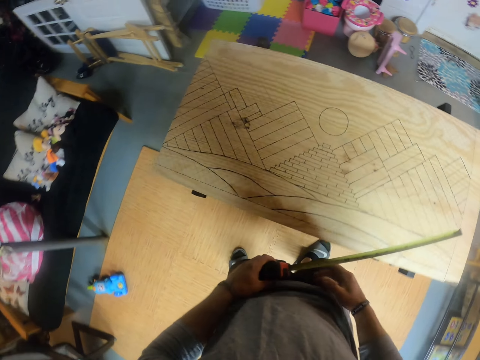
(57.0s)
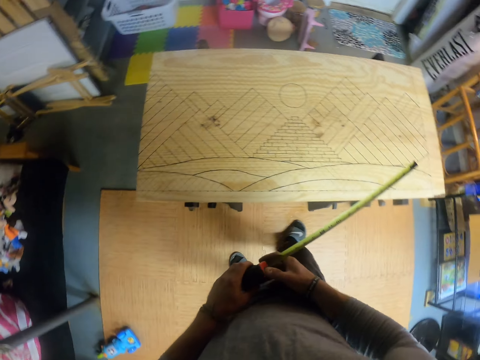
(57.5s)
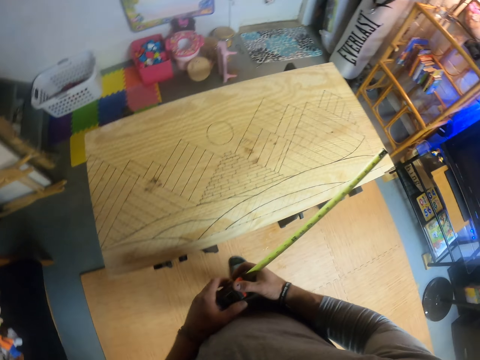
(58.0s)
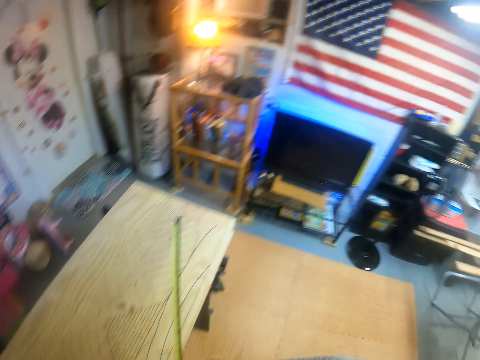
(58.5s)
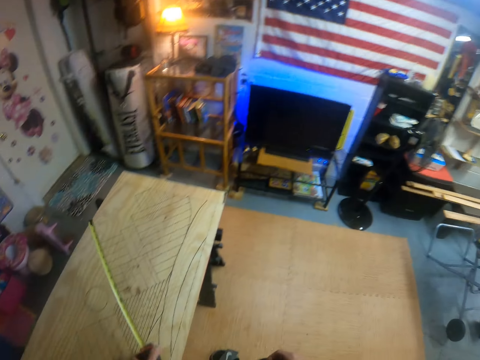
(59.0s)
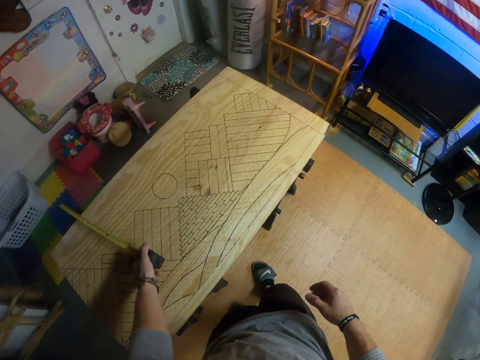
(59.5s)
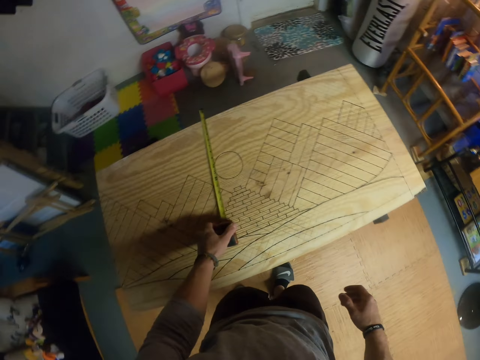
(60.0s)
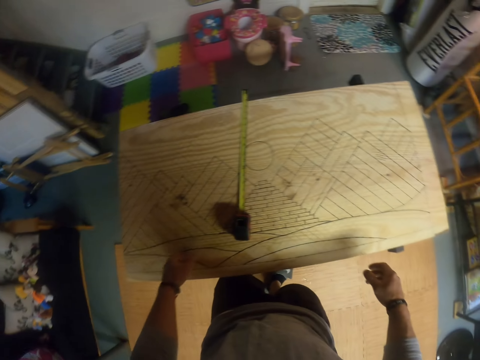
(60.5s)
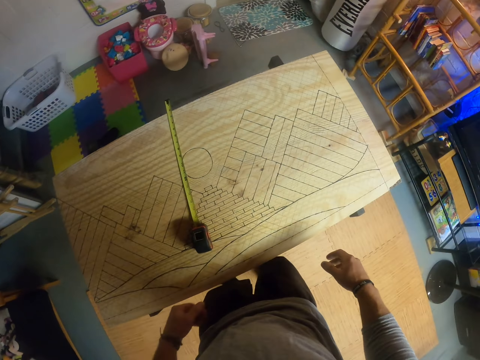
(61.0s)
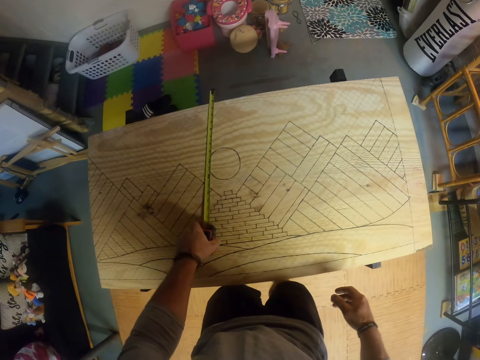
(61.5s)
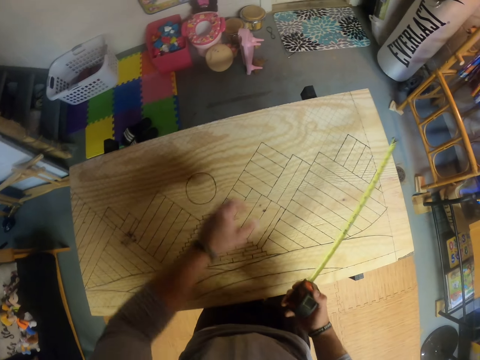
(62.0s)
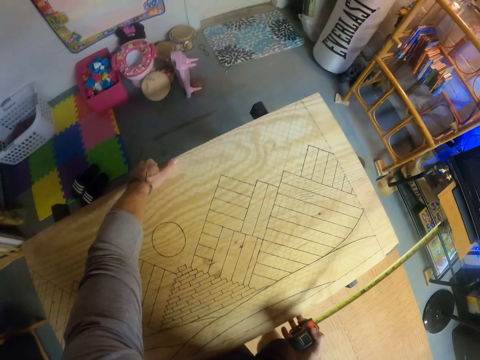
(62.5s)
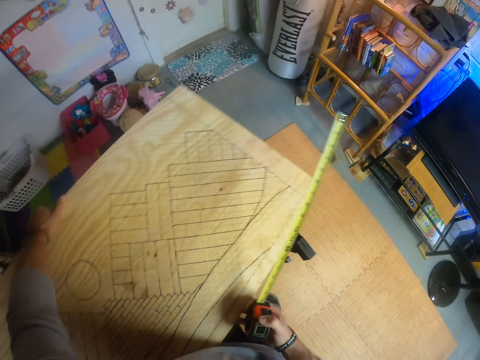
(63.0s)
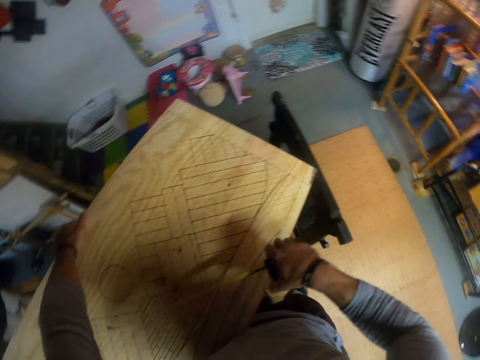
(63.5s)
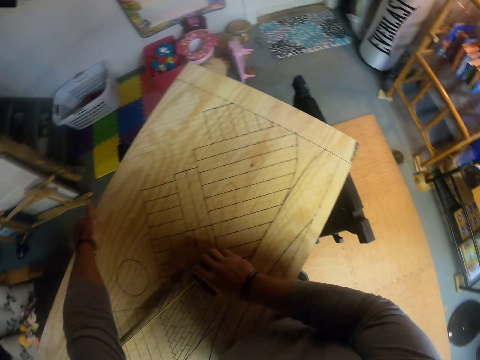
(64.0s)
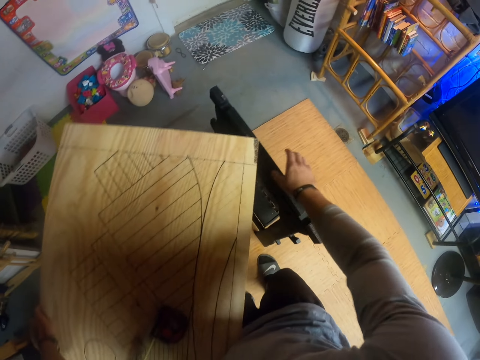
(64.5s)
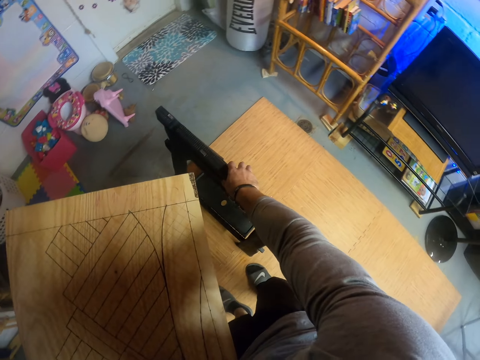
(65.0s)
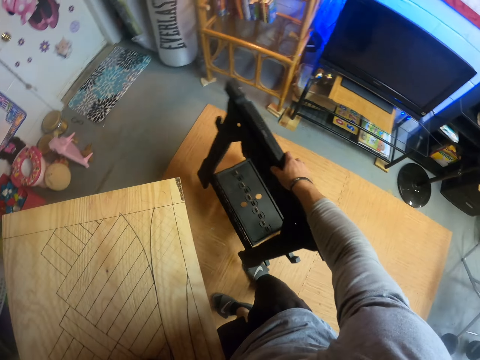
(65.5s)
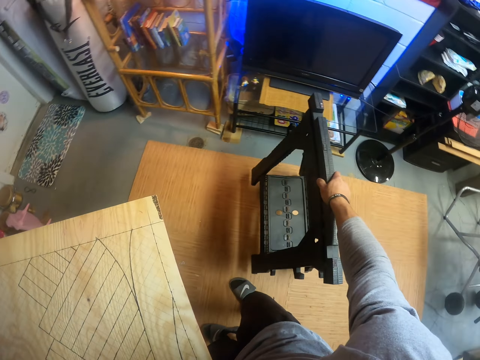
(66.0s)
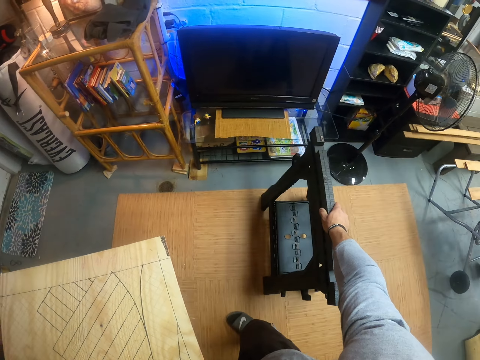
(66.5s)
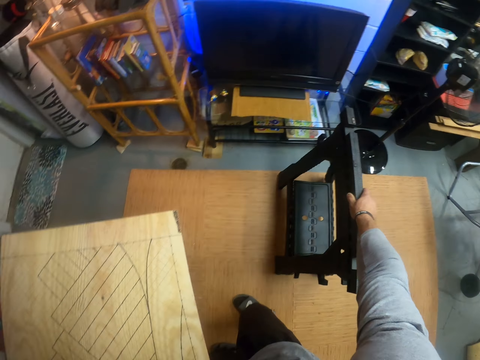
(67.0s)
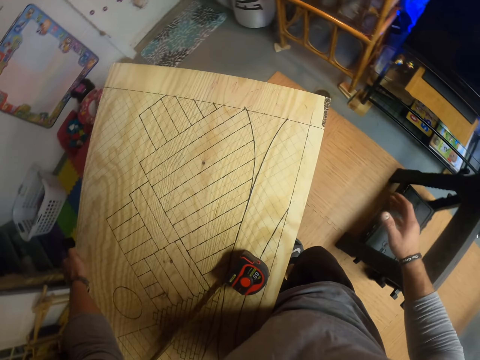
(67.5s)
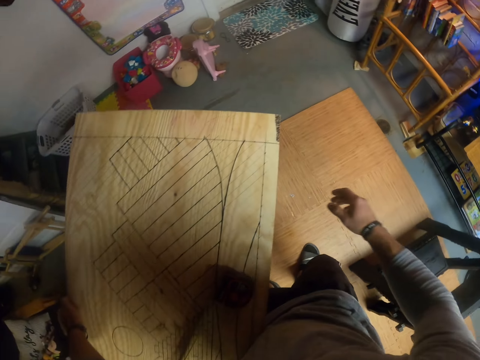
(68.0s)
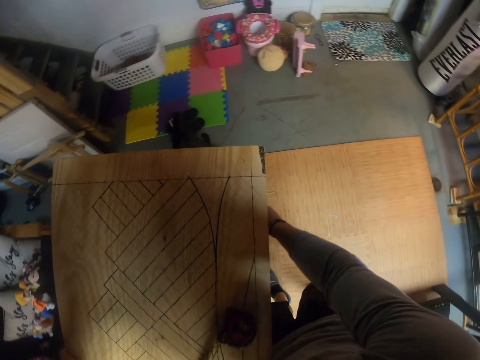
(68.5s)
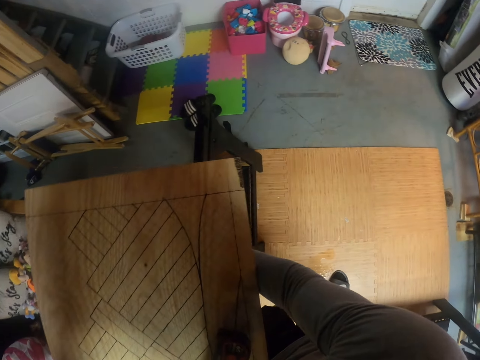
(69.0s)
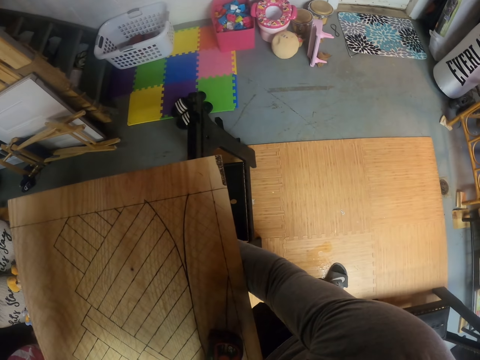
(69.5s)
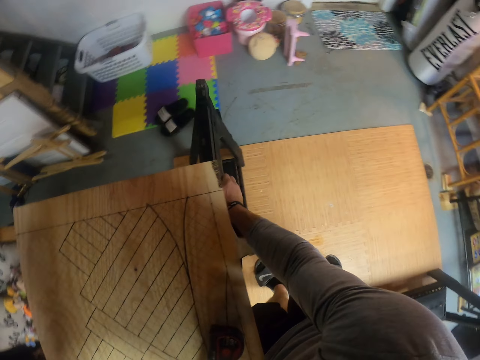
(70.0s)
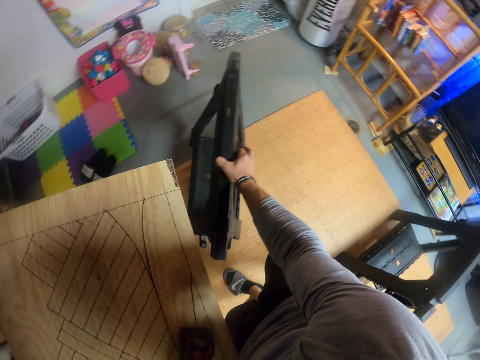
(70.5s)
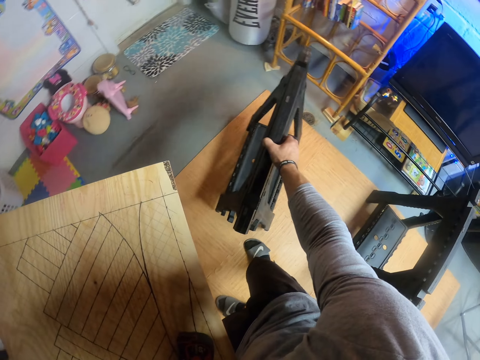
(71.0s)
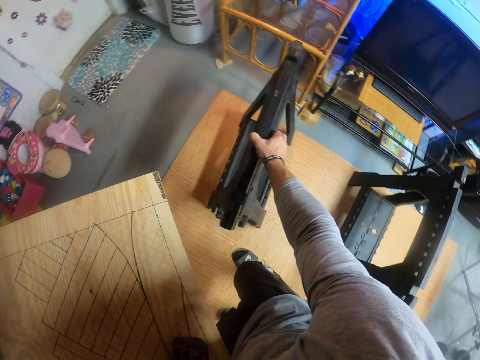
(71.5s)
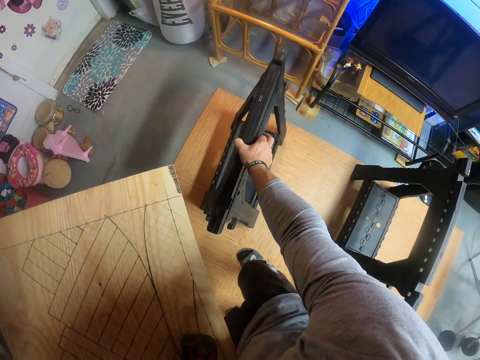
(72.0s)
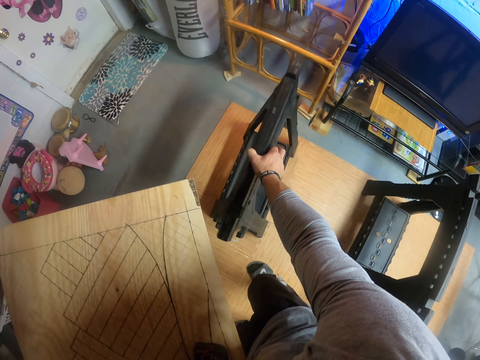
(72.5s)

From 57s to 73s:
The camera wearer holds the tape rule with both hands. He drops the tape rule on the wood with his left hand. He picks up the tape rule from the wood with his left hand, passes the tape rule from his left hand to his right hand, and lifts the wood with both hands. He drops the tape rule on the wood with his right hand. He picks up the wood stand from a wood on a floor with his right hand. He moves the stand. He drops the wood stand on the wood on the floor with his right hand. He moves the stand. He picks up the wood stand from the wood on the floor with his right hand. He drops the wood stand on the wood on the floor with his right hand.

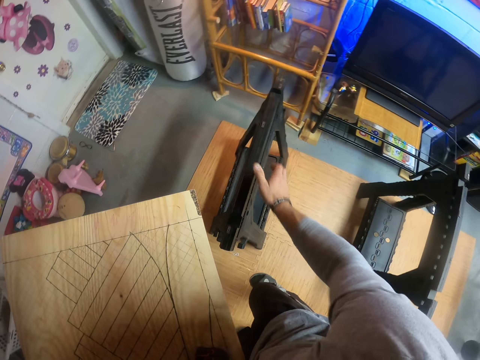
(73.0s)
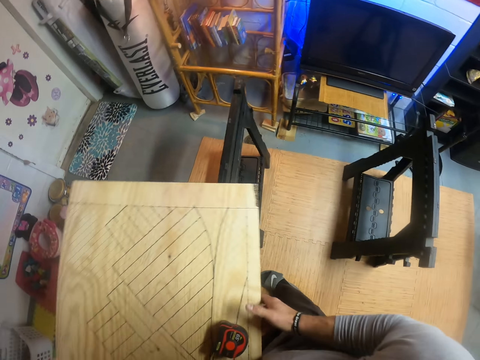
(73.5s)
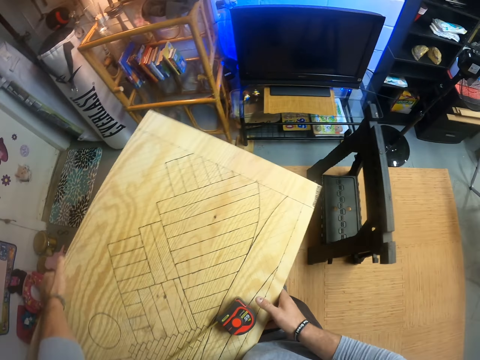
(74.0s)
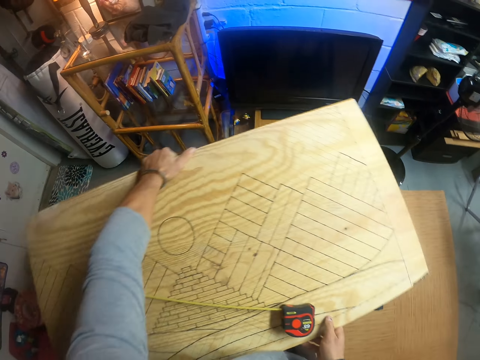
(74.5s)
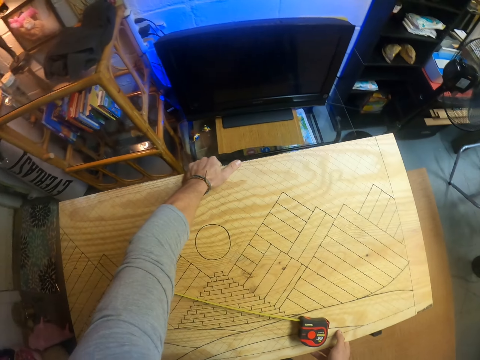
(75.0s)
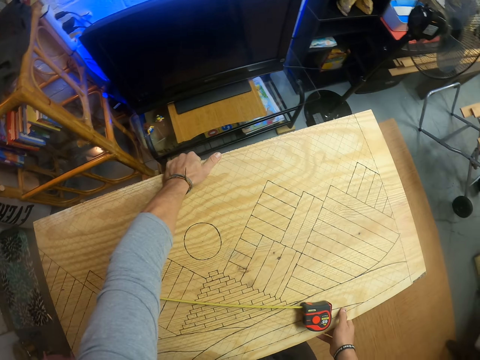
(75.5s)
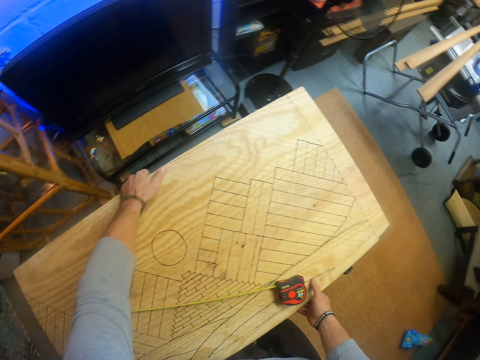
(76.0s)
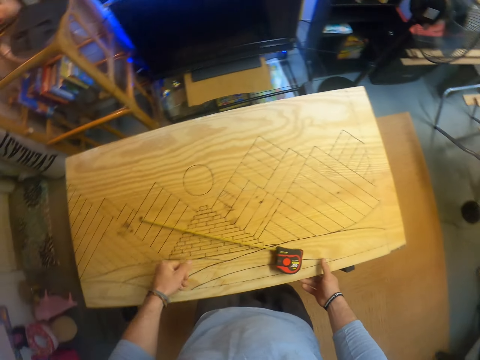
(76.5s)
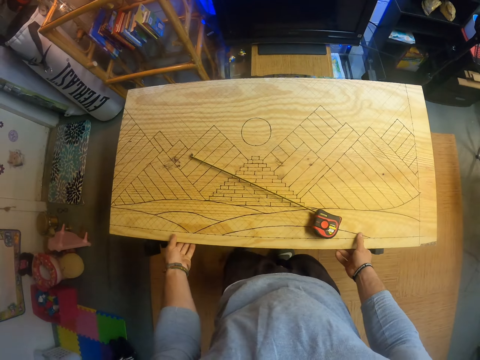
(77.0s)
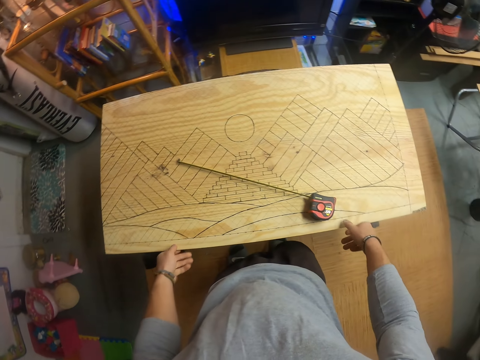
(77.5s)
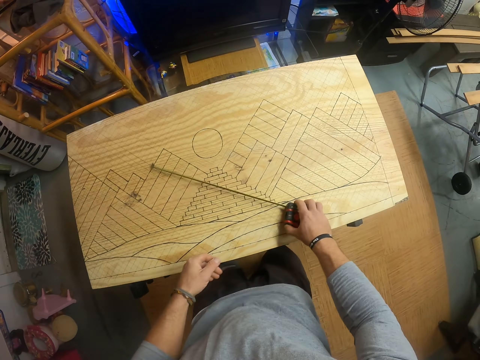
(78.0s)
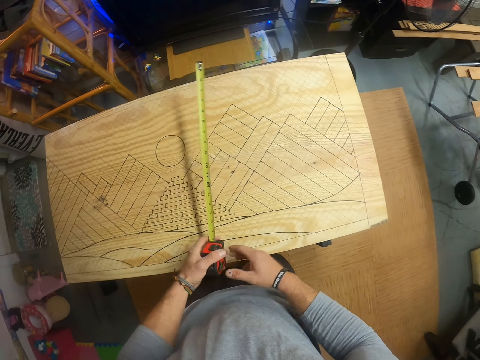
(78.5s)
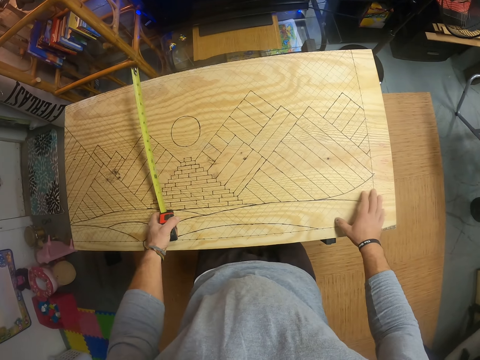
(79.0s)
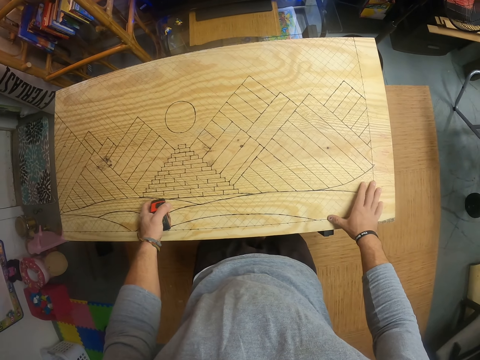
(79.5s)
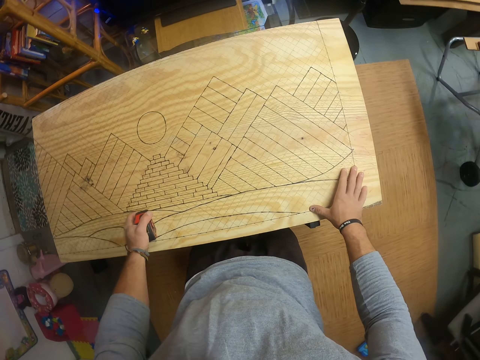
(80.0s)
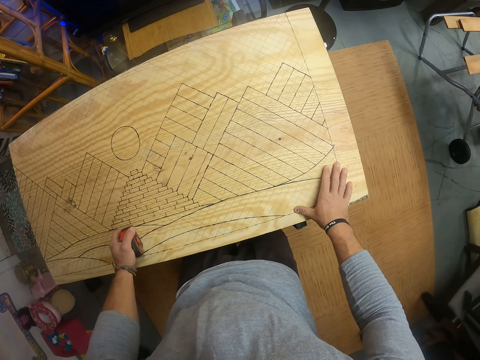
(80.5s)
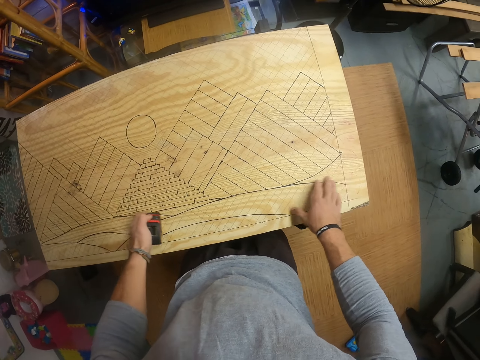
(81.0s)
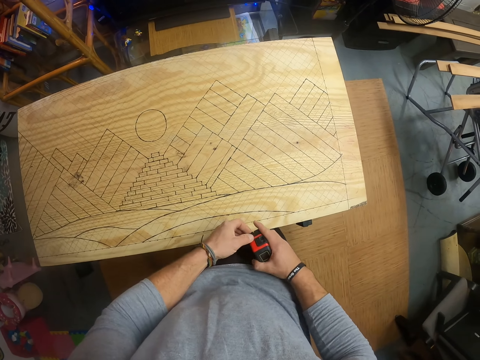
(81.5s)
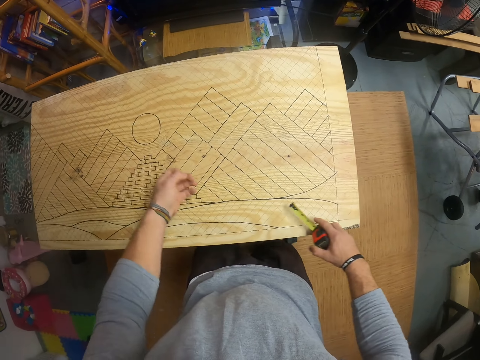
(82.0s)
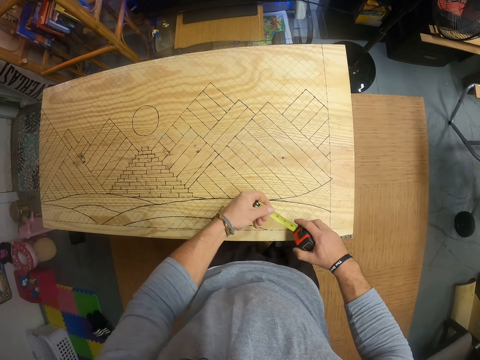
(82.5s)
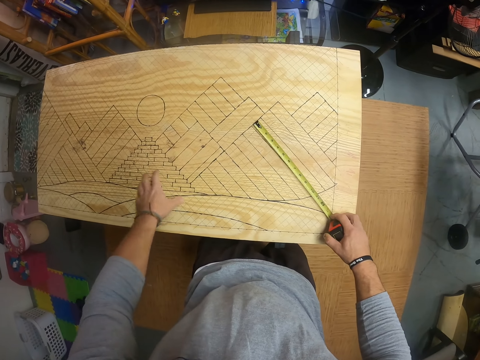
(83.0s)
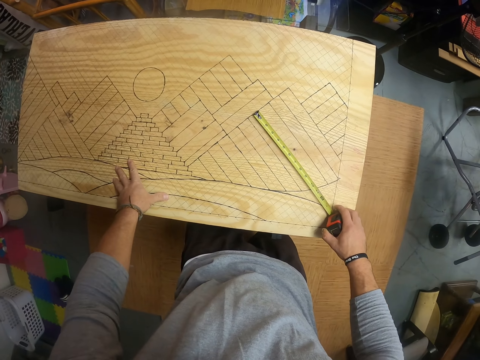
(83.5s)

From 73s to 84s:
The camera wearer holds the wood with both hands. He places the wood on the wood stand with both hands. He picks up the tape rule from the wood with his right hand and passes the tape rule from his right hand to his left hand. He puts his hands on the board. He extends the tape rule with both hands. He measures the wood with the tape rule in his right hand.
